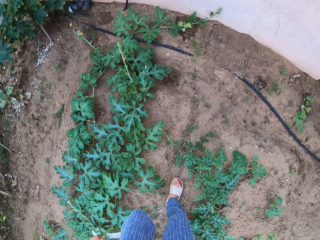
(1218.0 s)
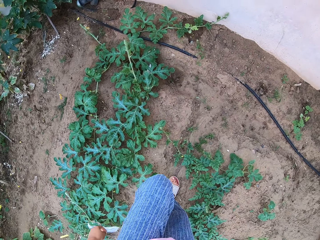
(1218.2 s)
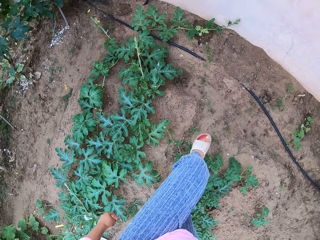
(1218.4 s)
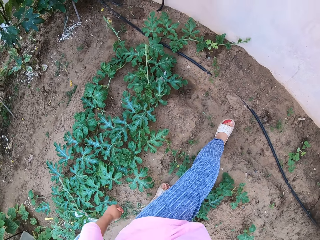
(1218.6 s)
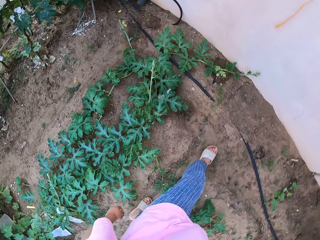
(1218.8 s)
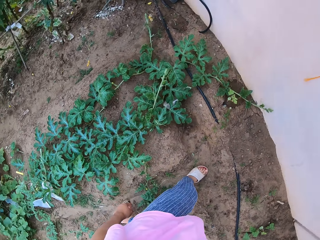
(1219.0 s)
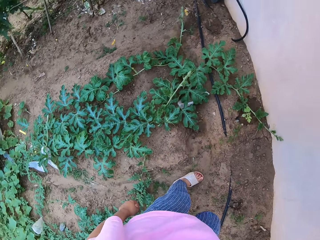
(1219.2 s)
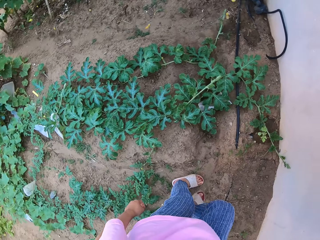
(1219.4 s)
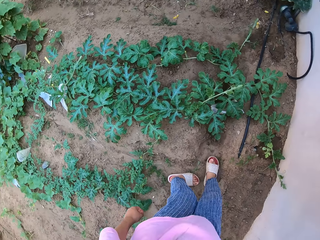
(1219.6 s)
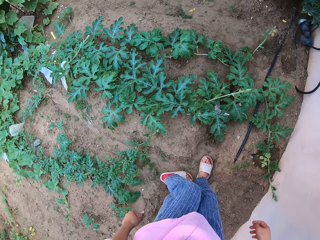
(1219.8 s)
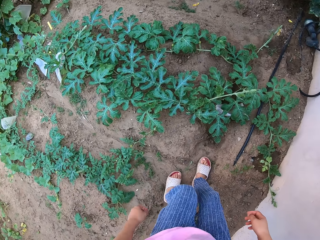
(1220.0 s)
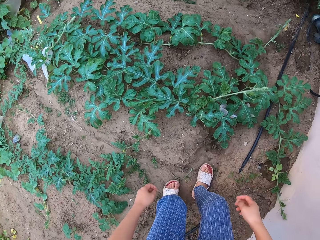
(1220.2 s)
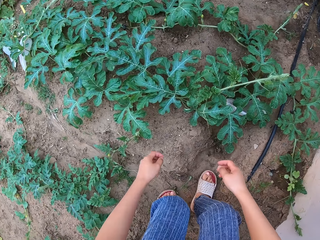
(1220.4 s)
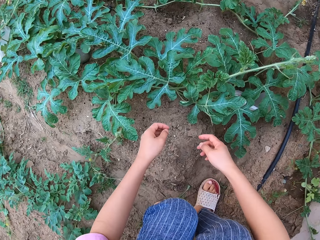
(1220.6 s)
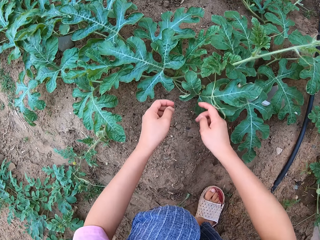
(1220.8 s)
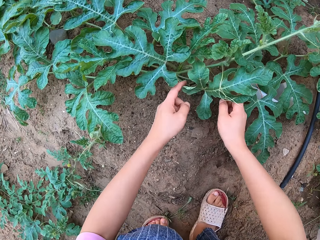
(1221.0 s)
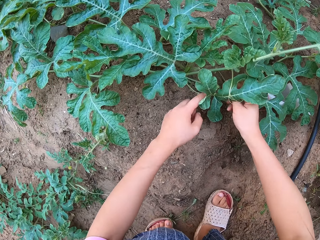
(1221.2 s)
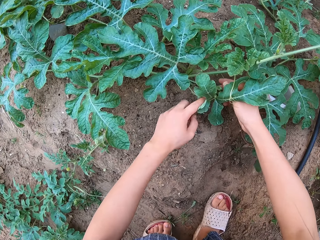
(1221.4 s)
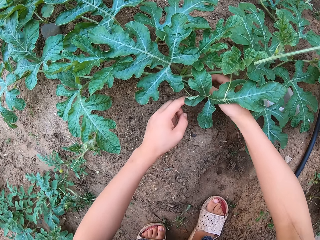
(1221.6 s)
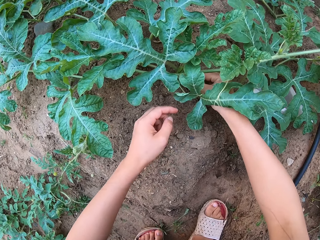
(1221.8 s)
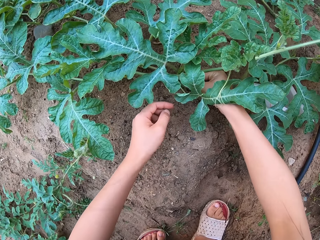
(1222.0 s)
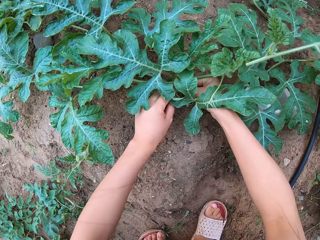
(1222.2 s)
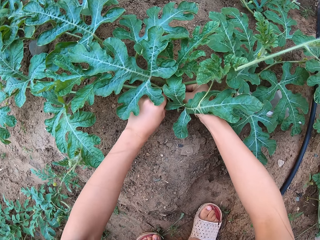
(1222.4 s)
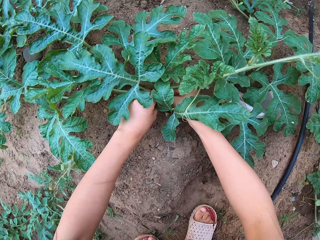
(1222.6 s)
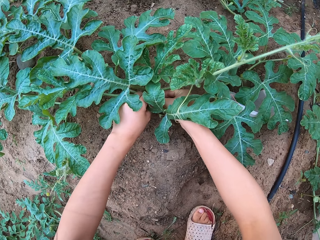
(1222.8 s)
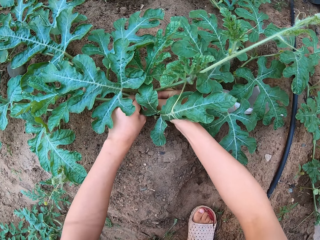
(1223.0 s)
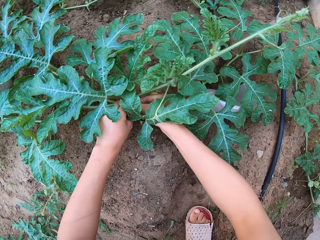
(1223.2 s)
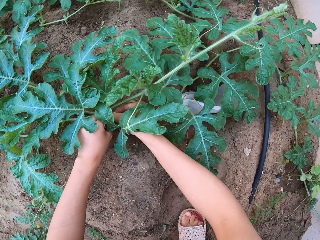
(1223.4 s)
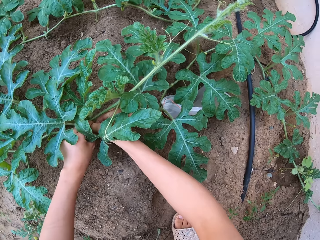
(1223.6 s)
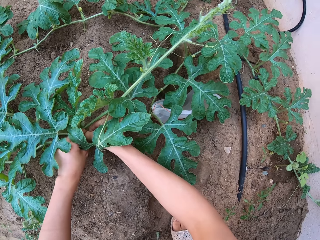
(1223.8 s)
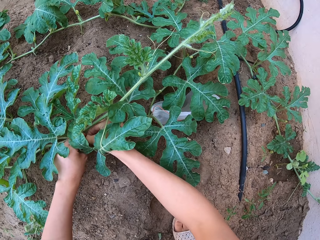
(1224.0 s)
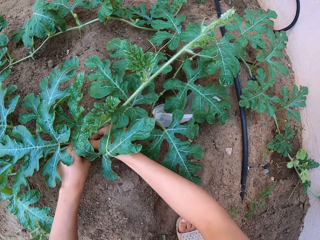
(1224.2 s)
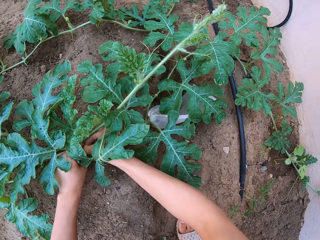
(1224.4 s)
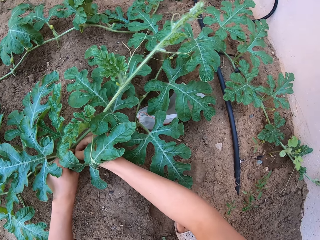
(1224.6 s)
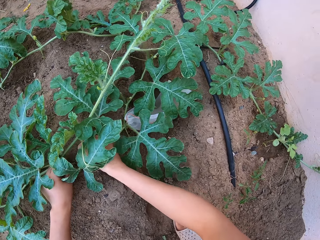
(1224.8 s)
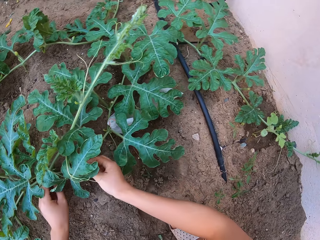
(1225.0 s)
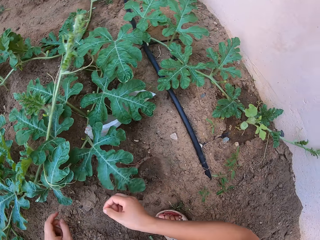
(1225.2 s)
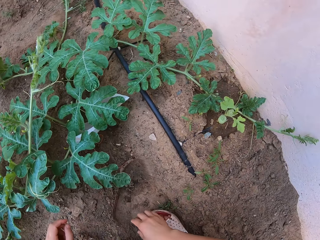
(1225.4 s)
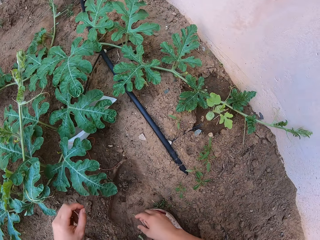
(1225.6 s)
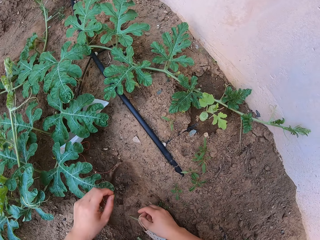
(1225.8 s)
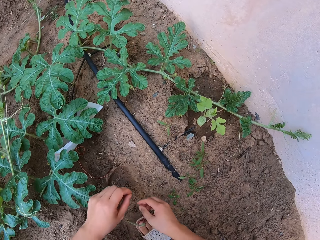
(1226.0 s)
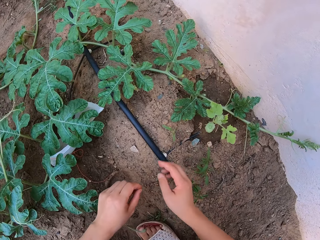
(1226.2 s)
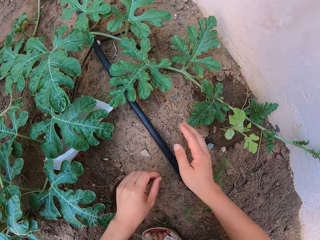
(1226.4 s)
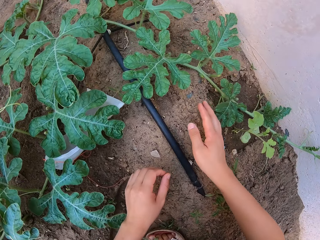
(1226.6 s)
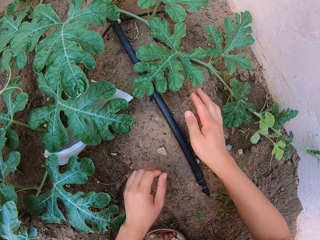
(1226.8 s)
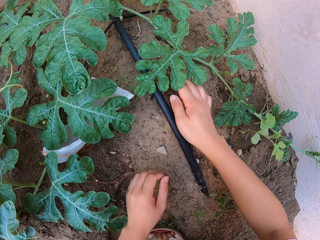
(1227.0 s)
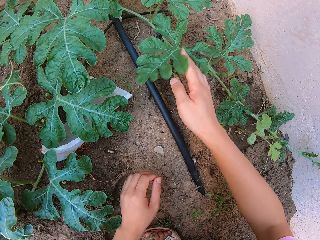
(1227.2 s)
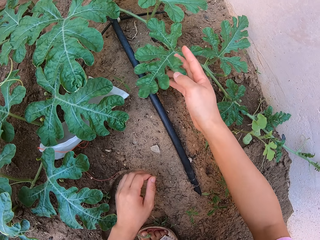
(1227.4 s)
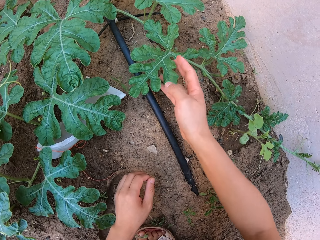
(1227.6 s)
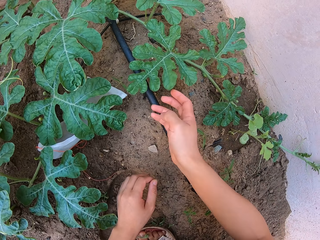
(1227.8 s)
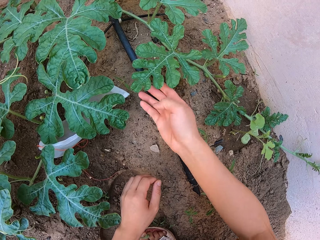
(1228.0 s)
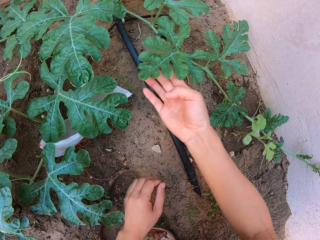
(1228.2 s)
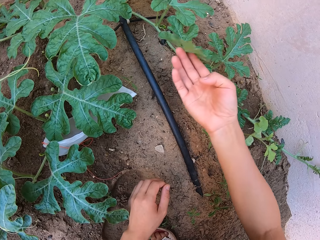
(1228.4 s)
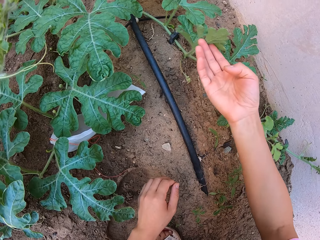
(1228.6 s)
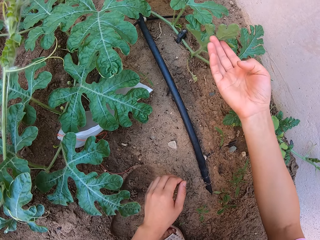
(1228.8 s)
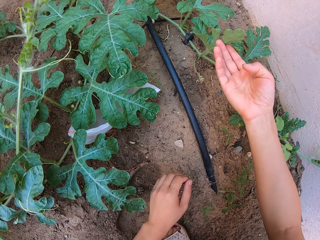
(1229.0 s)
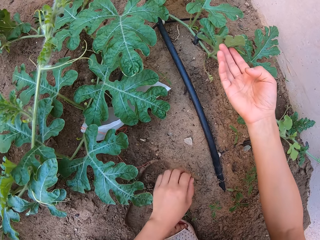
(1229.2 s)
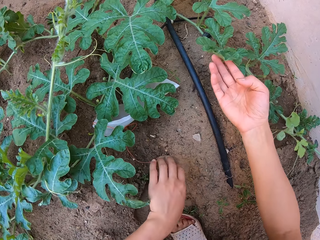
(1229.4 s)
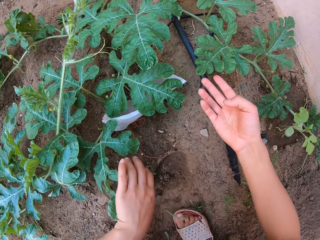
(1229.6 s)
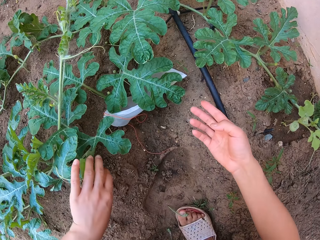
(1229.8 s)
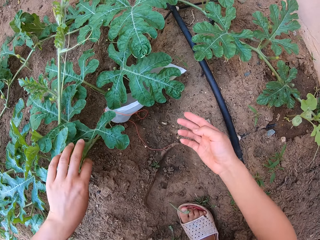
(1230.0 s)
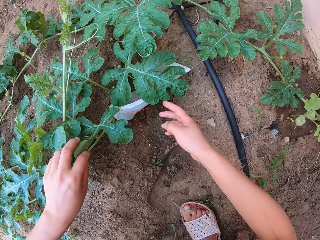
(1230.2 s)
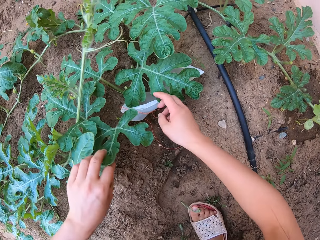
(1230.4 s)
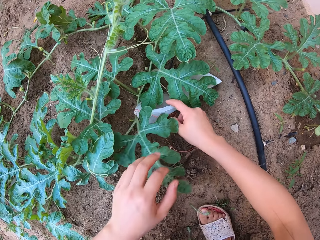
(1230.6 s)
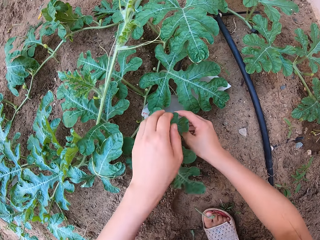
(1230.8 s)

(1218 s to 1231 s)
The camera wearer squats down. They hold the branch. They touch plant leaves.

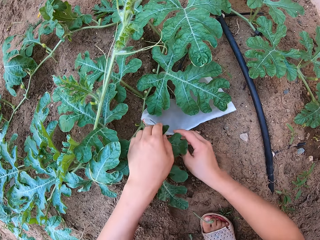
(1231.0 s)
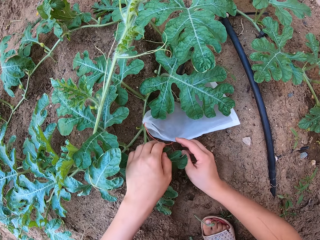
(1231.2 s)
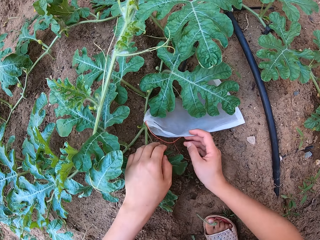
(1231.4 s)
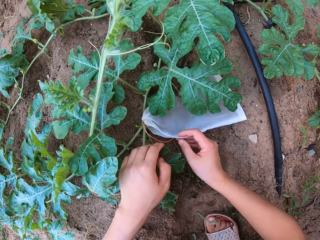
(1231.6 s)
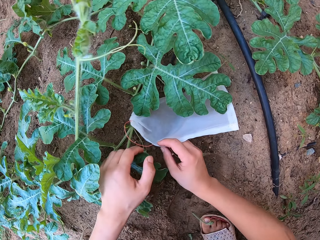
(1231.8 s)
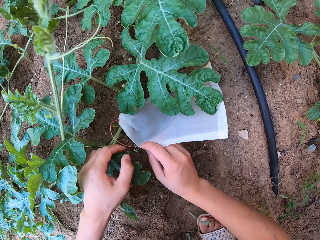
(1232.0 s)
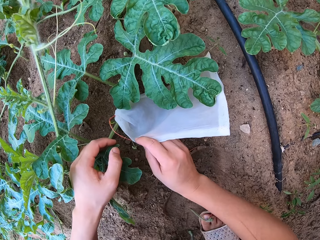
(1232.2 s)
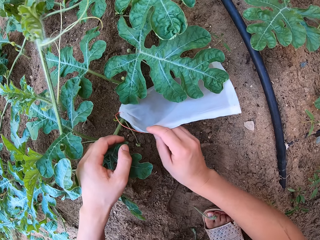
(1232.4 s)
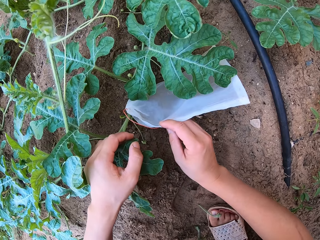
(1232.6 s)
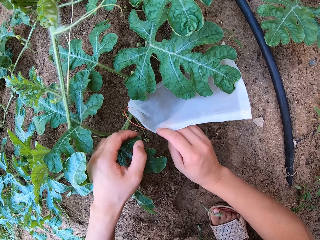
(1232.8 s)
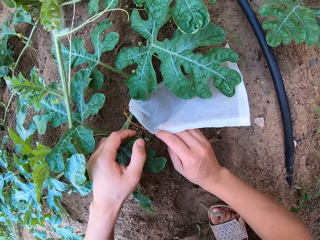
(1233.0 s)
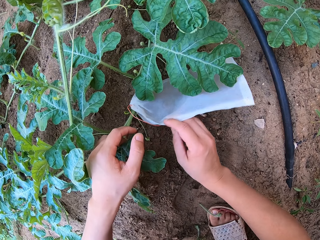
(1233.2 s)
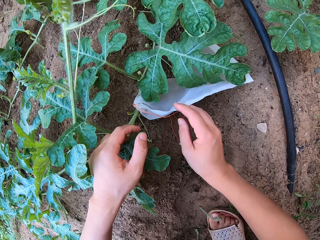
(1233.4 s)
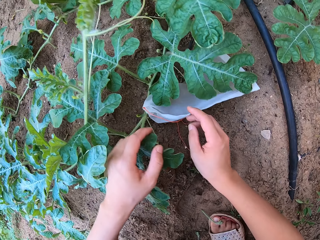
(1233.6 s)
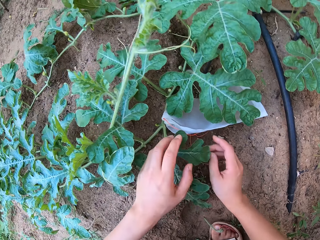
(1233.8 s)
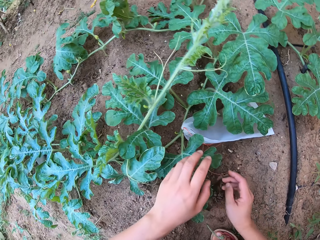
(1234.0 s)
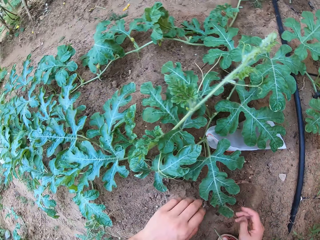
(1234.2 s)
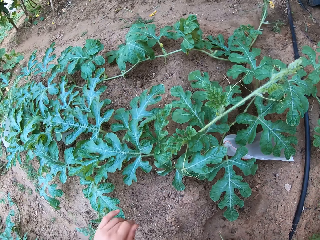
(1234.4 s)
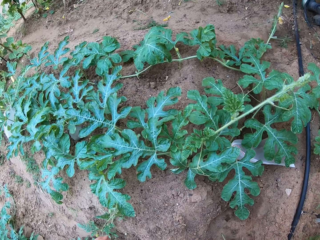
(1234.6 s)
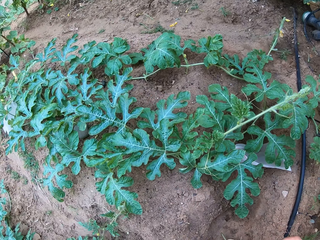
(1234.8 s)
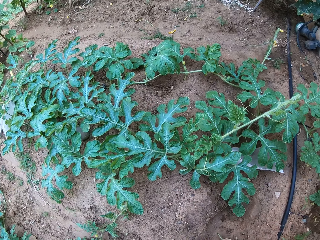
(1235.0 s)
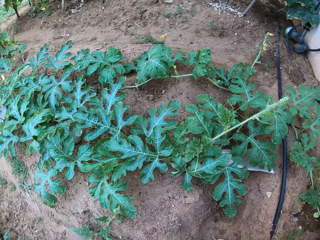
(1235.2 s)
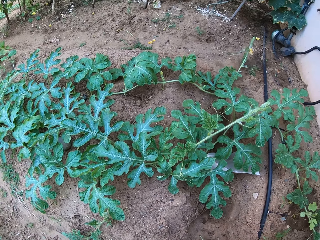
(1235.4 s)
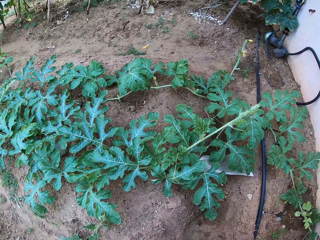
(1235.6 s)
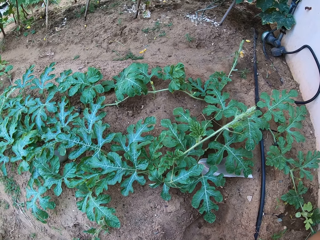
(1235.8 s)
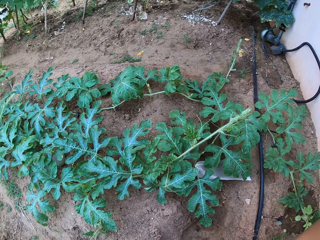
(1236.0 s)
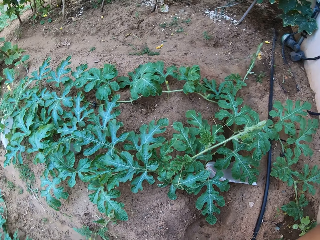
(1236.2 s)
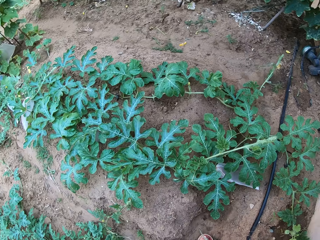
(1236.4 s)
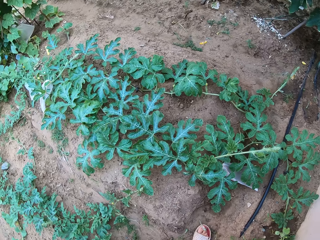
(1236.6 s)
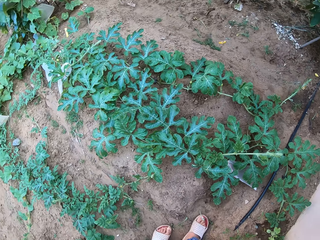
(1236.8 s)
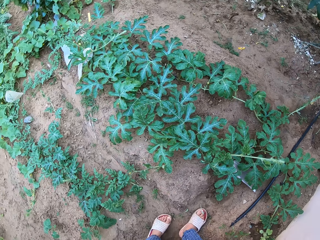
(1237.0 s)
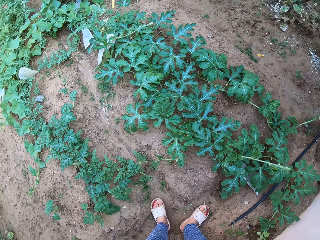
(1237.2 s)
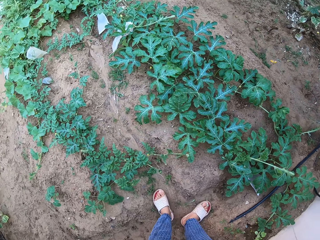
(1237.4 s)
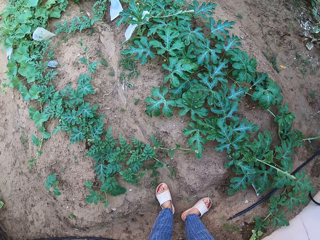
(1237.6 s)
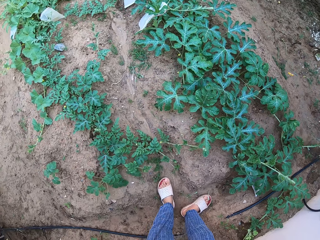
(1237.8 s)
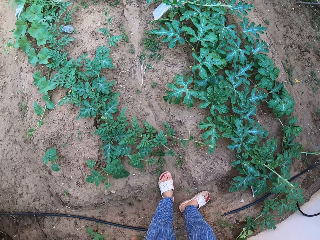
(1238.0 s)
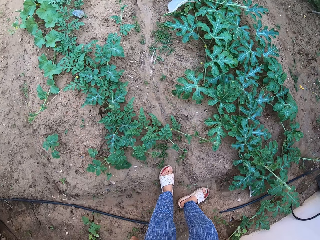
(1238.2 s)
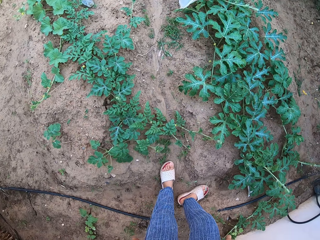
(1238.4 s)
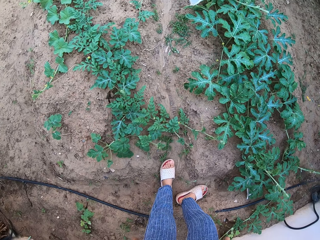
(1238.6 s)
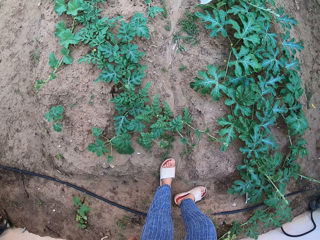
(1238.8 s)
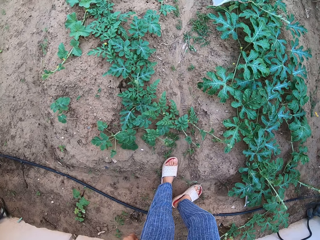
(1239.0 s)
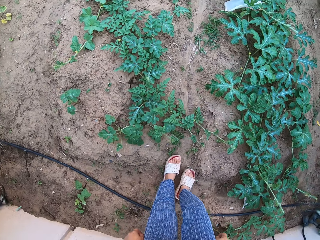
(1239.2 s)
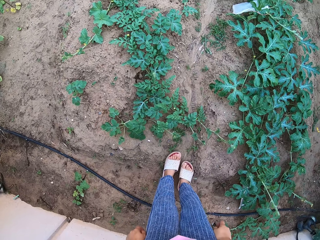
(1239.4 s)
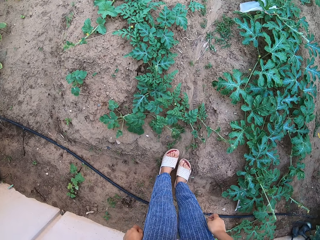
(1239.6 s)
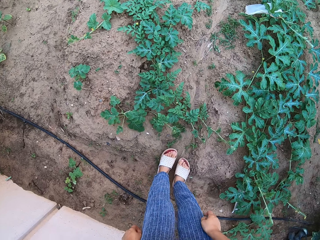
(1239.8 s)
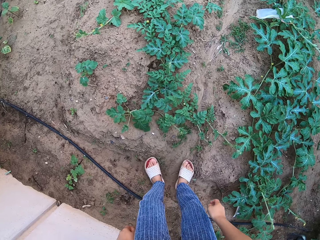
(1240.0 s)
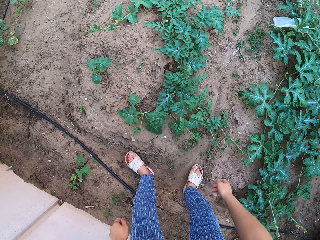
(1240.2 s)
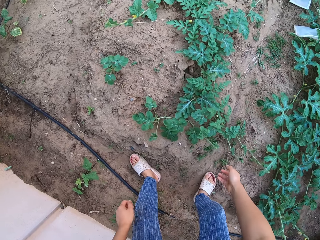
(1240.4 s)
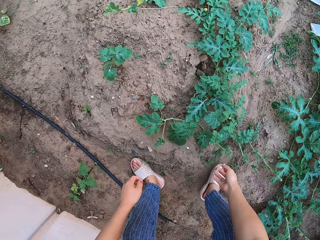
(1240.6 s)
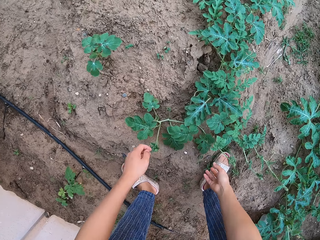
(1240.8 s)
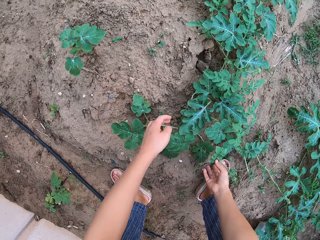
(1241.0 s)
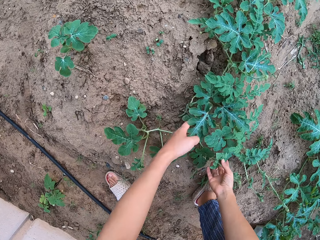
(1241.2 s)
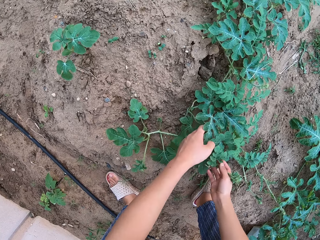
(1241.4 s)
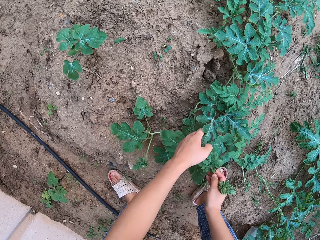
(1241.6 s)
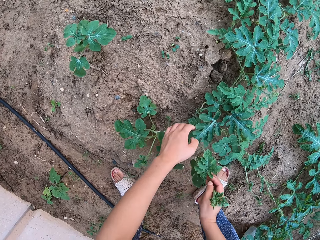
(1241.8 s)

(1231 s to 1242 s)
The camera wearer touches the nylon. They stand up. They touch plant leaves.
